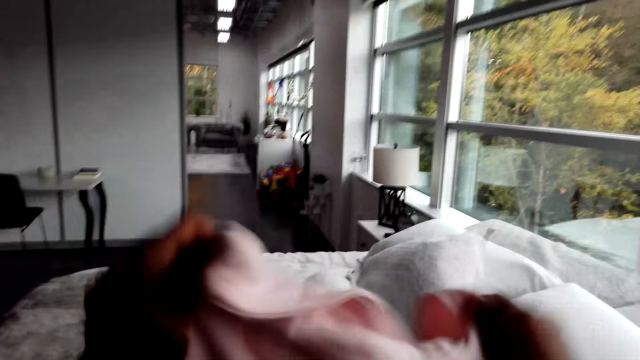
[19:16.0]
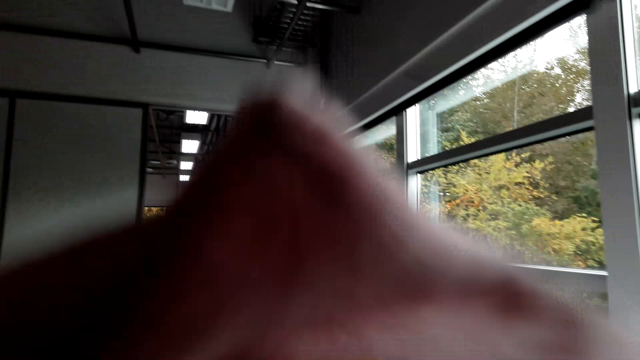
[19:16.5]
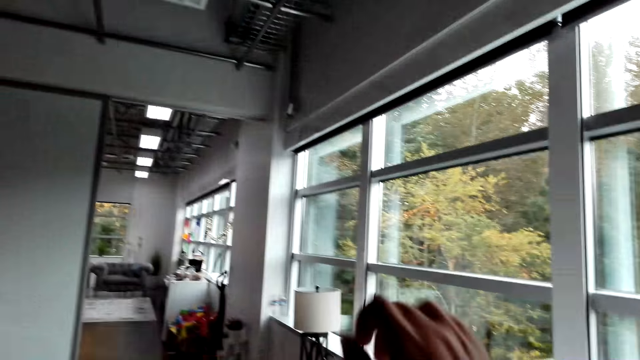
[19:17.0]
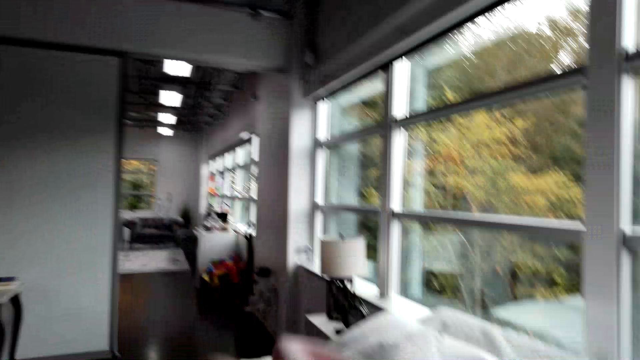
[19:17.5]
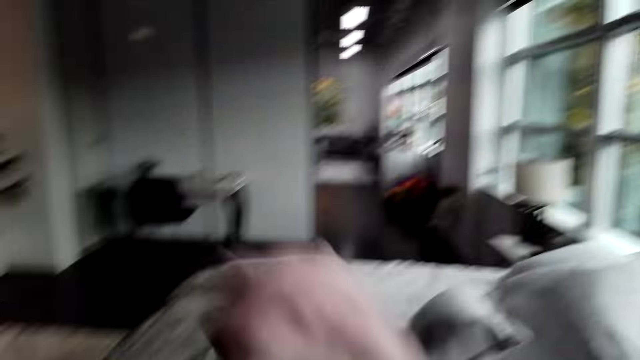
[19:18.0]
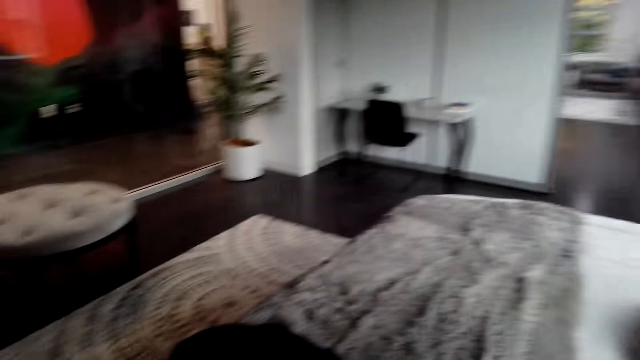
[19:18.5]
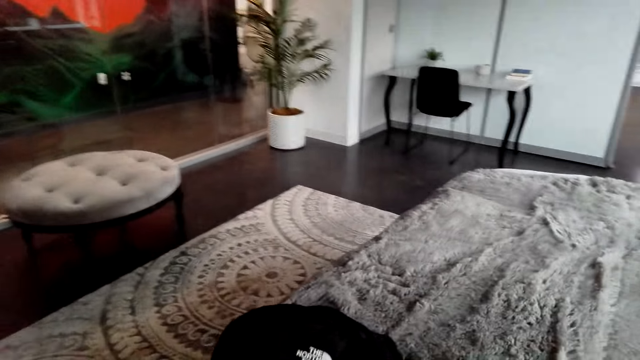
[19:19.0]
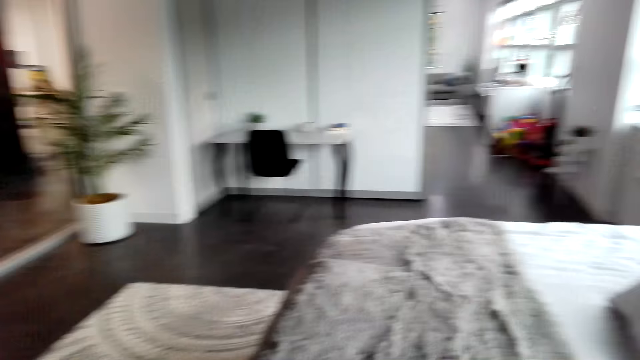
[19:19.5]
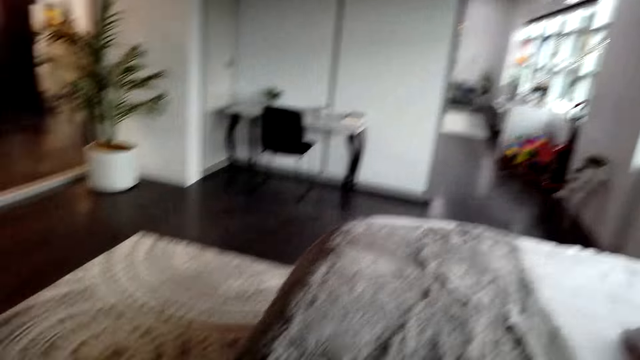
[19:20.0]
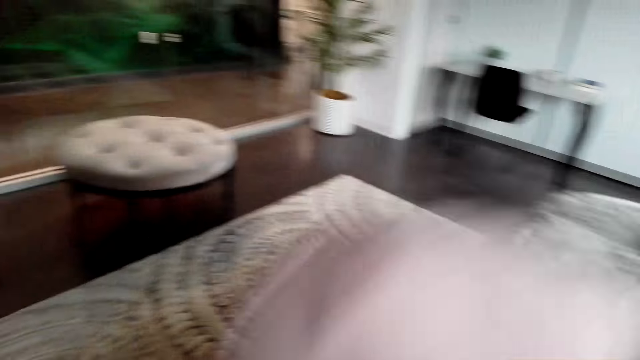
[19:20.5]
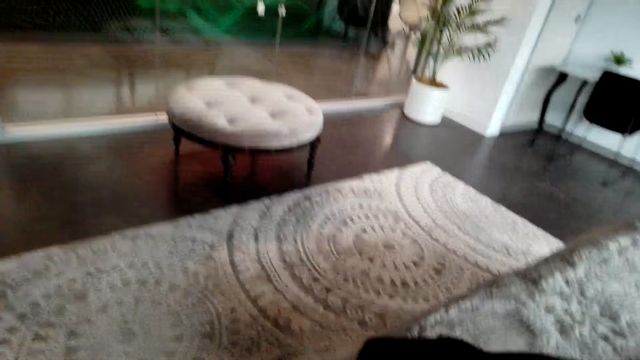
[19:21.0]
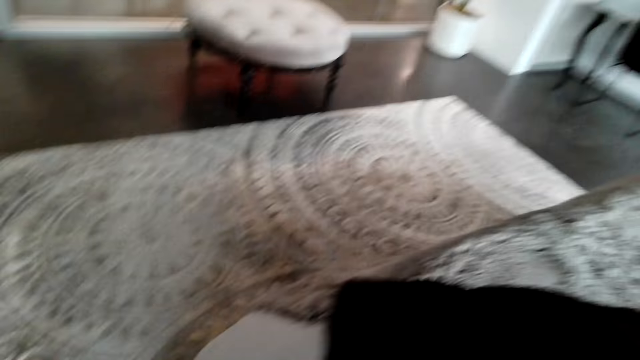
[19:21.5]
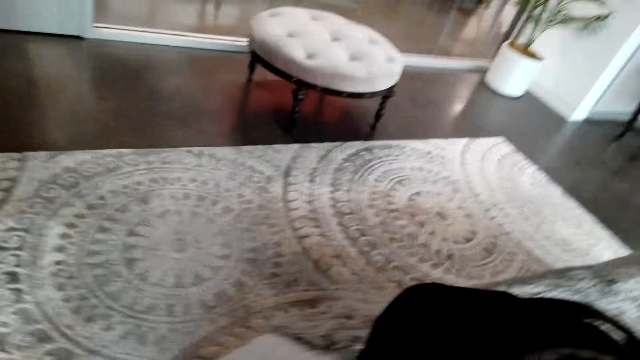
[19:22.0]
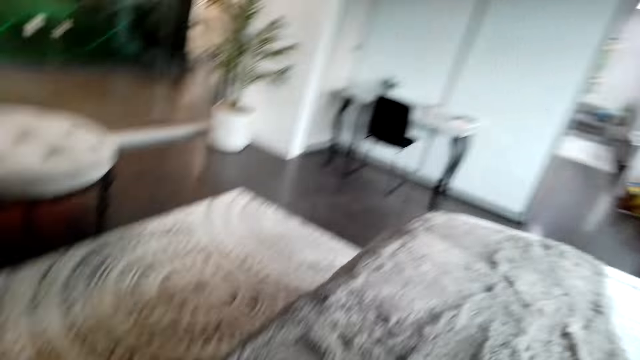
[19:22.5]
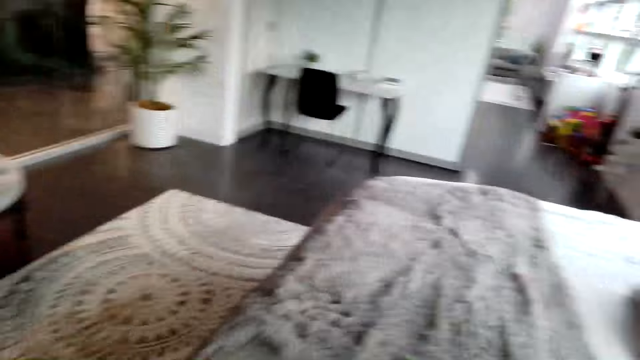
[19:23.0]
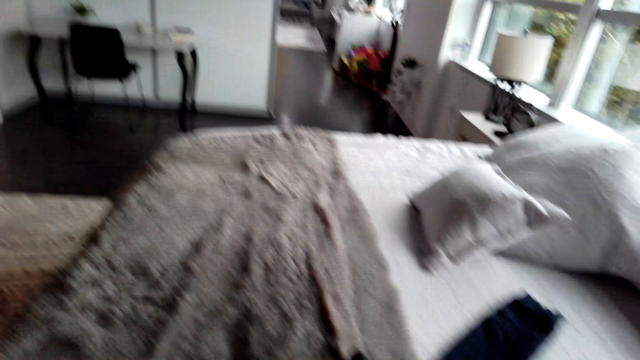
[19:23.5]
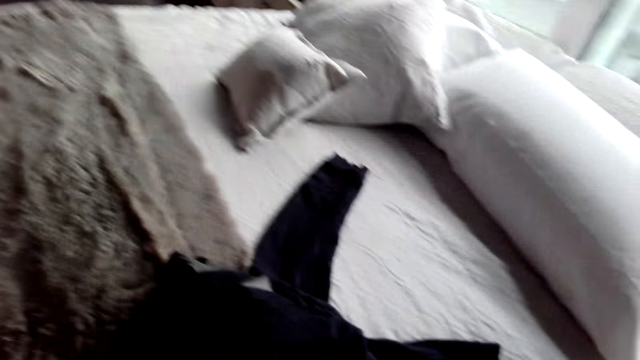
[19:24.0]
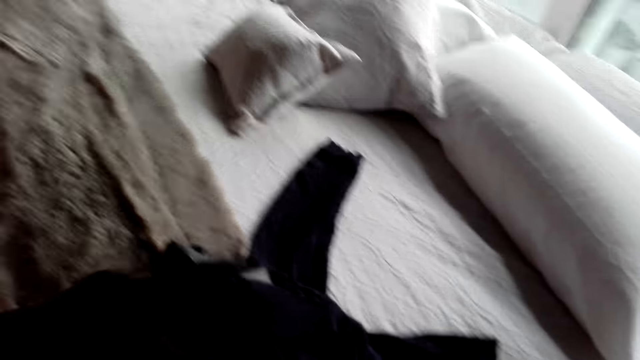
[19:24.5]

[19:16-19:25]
The camera wearer removes a cloth from a hanger. They move around. They put the cloth in a bag.

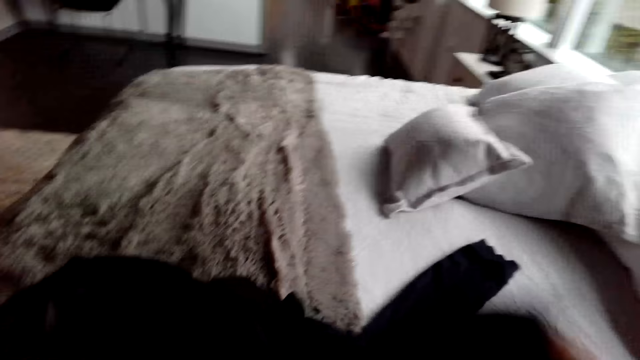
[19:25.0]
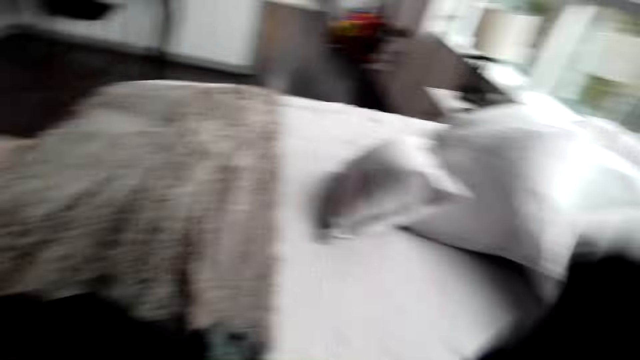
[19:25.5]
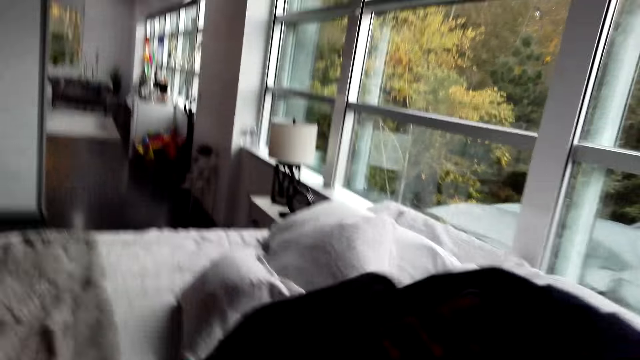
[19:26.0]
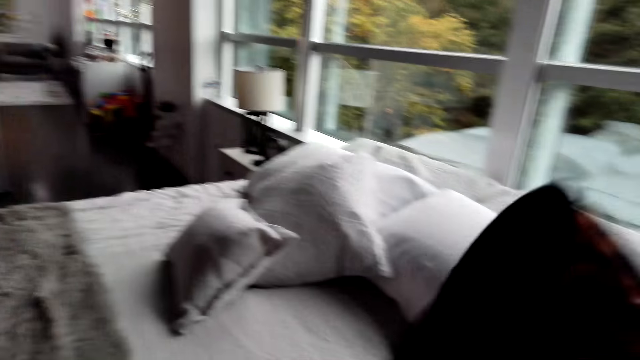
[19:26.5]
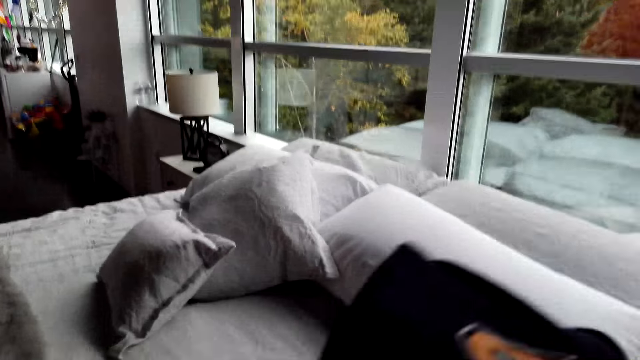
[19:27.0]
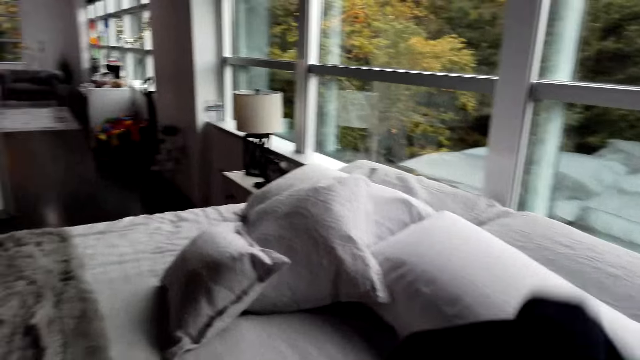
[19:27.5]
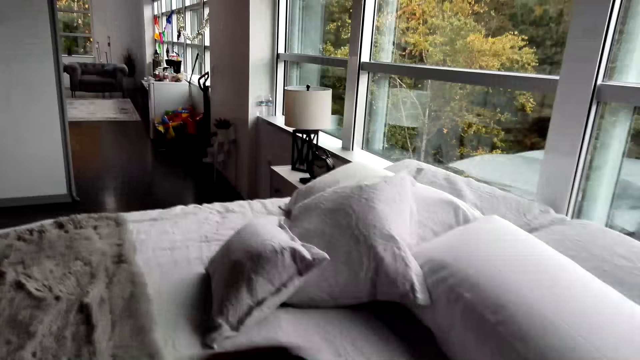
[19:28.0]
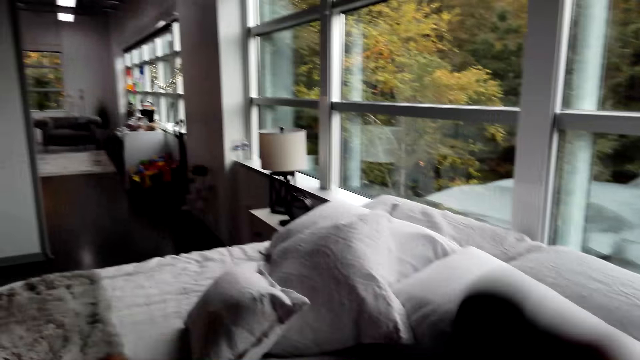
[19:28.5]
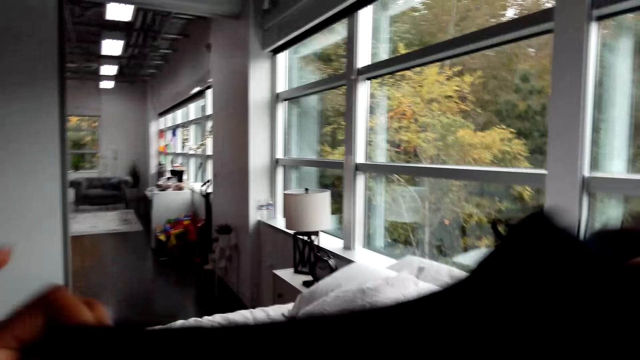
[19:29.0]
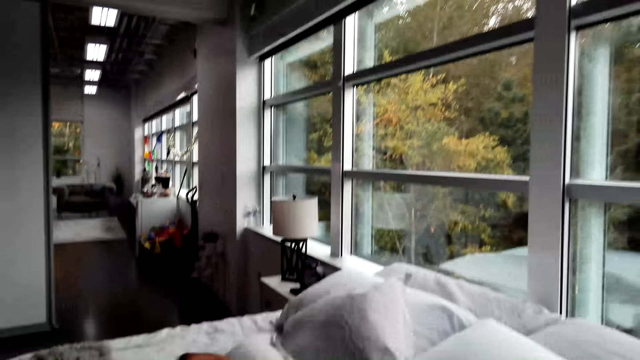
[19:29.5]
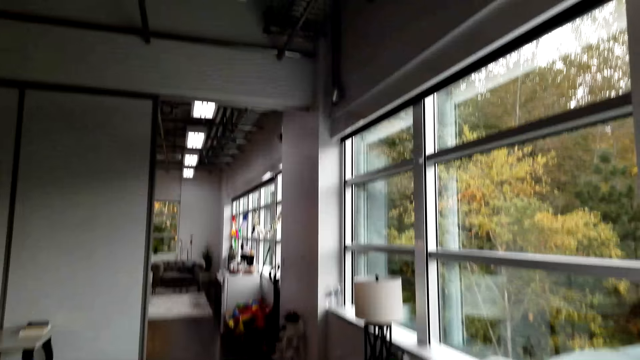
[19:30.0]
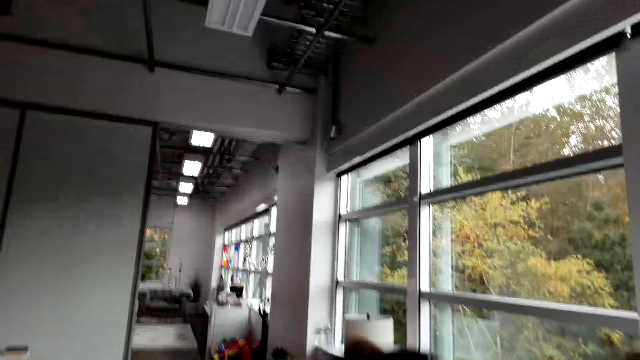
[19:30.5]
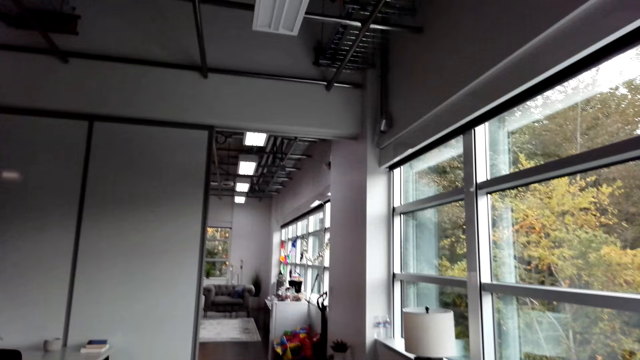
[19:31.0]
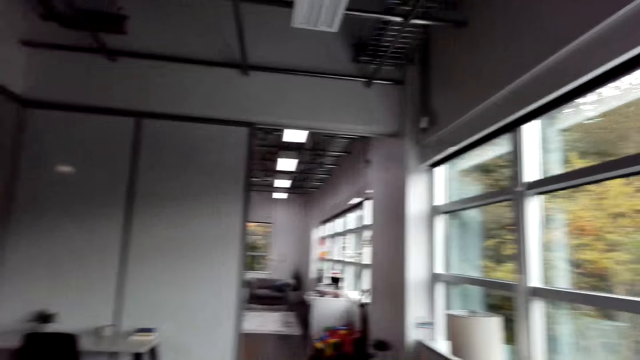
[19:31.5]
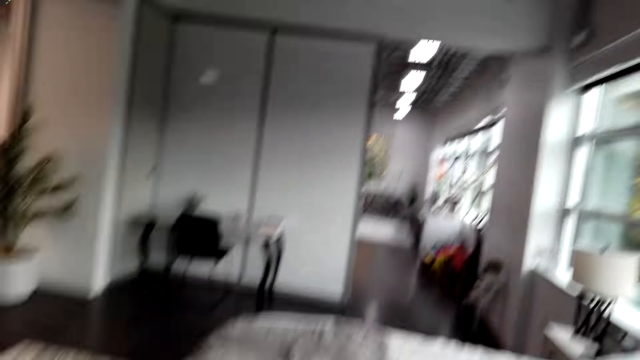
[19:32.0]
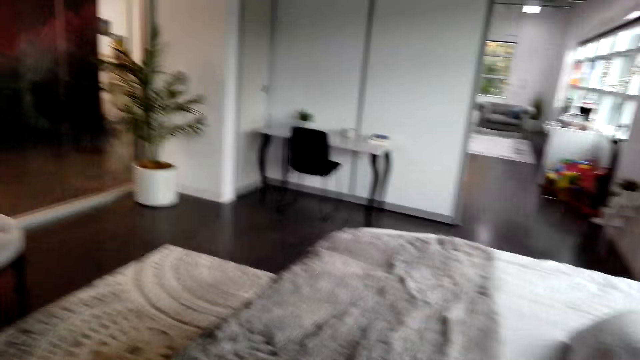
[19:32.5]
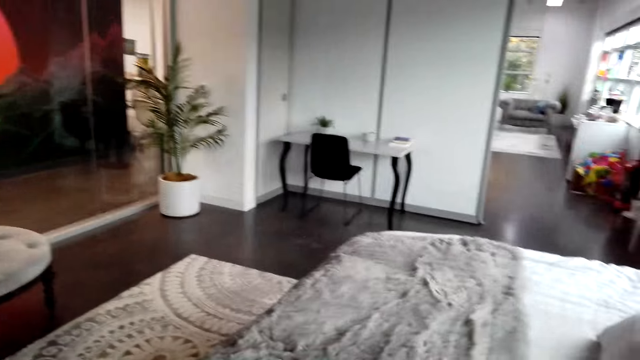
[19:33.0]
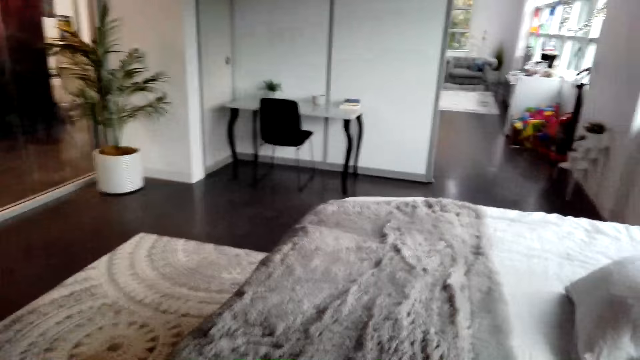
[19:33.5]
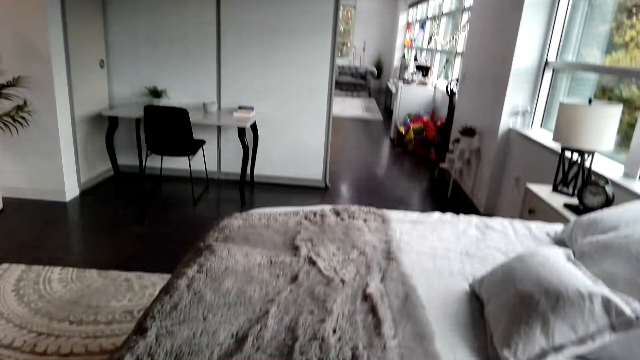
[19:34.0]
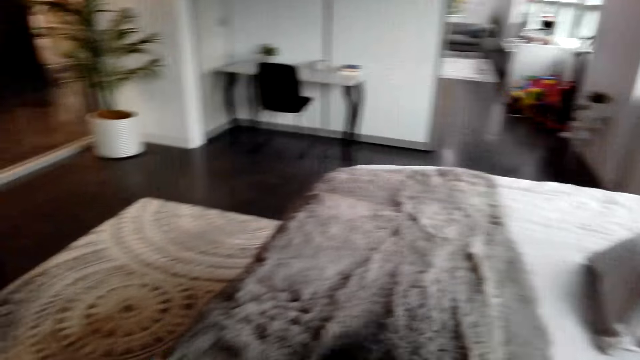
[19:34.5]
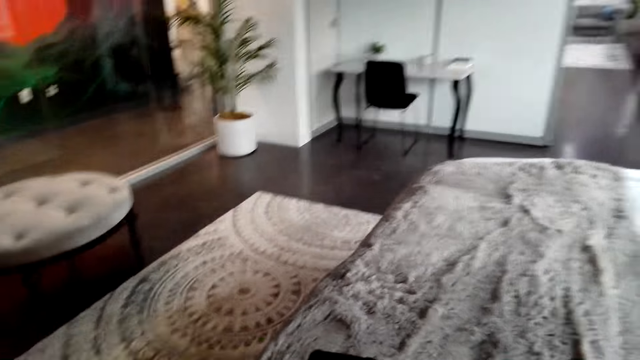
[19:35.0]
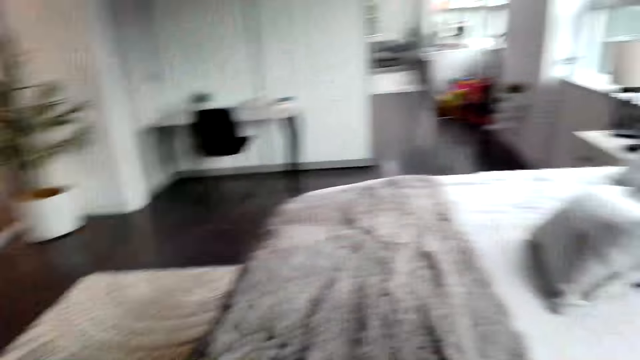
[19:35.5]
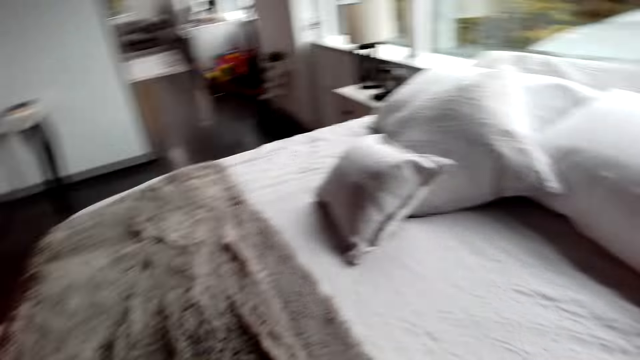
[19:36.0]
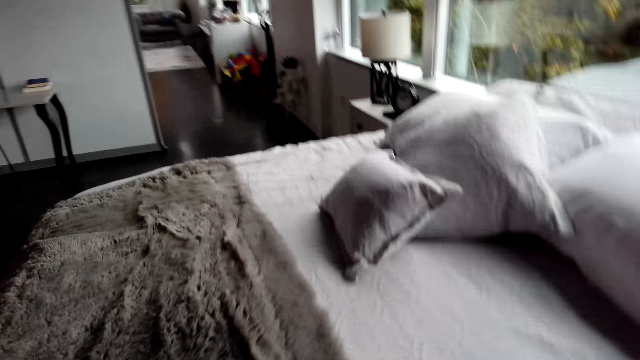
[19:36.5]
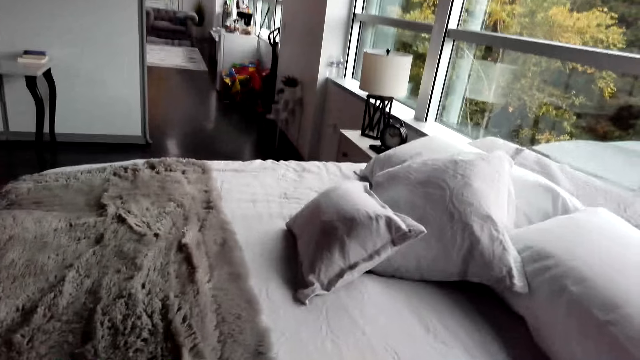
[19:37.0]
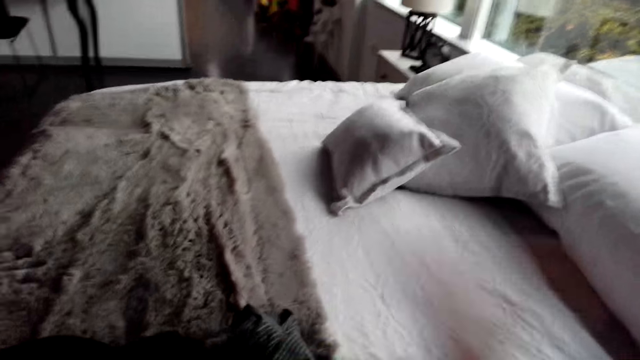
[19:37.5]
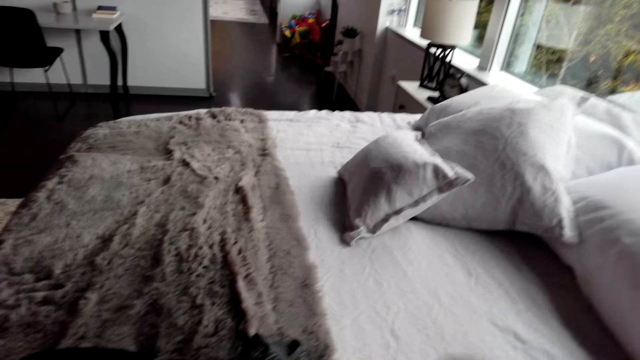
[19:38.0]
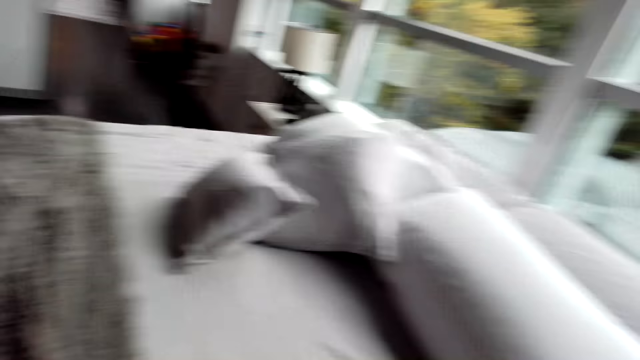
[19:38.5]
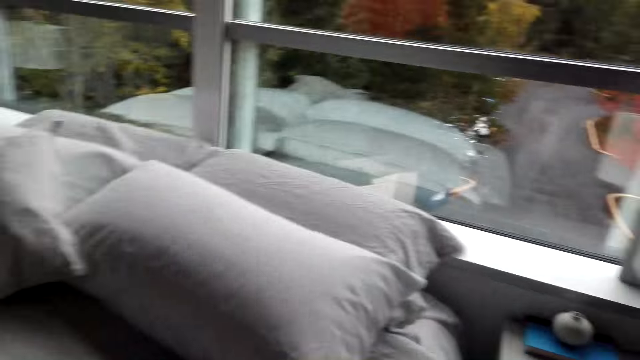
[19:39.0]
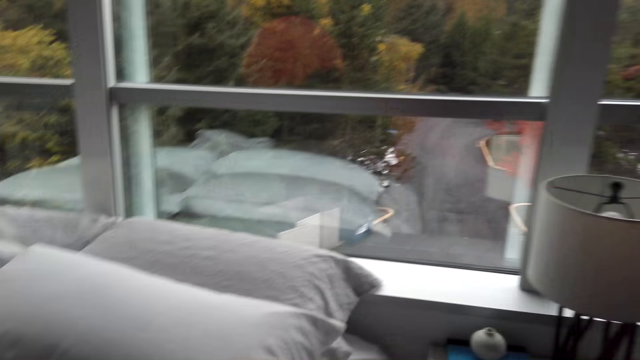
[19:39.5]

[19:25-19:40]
The camera wearer picks up a cloth. They fold the cloth. They raise the cloth. They move around. They put the cloth in a bag.
